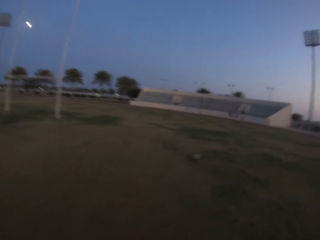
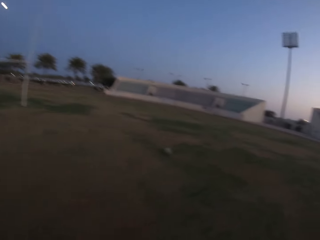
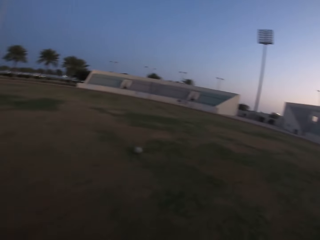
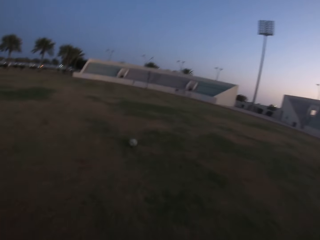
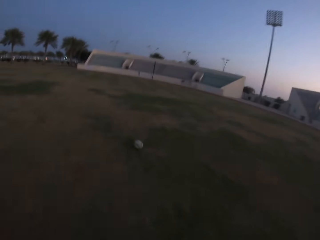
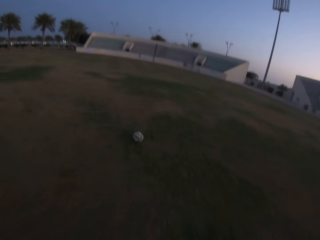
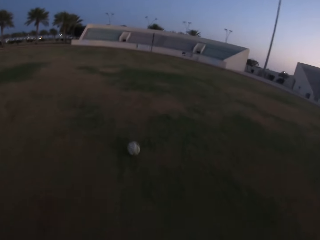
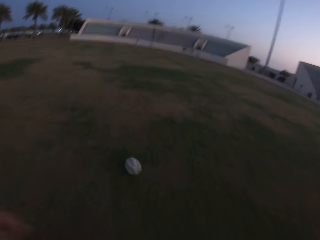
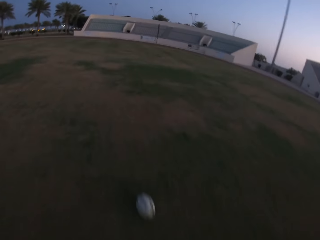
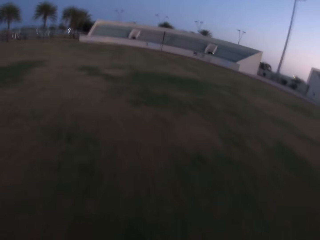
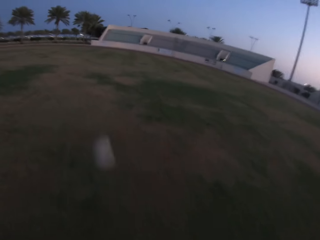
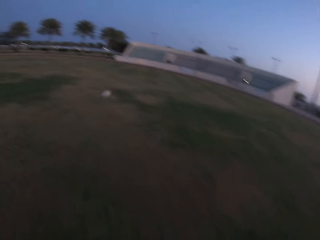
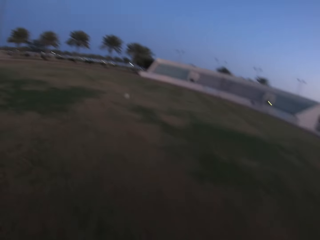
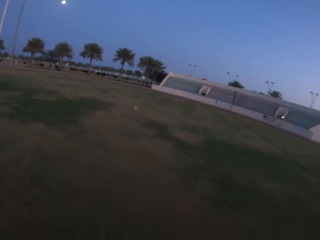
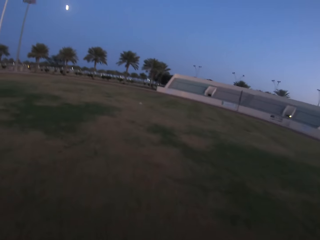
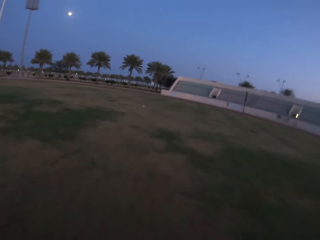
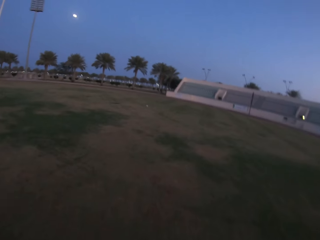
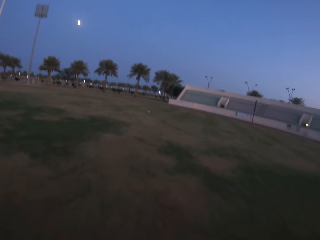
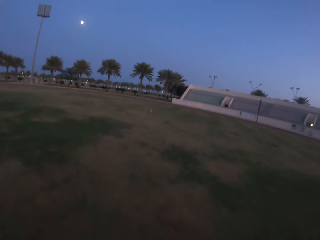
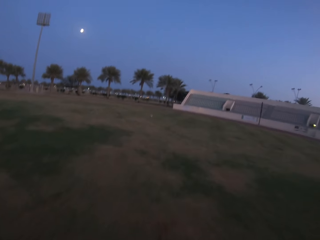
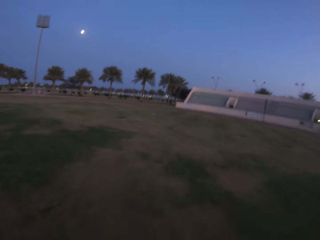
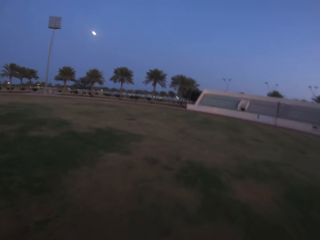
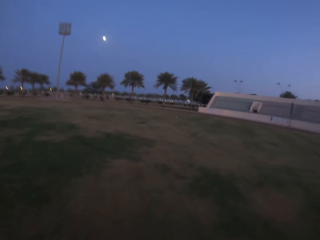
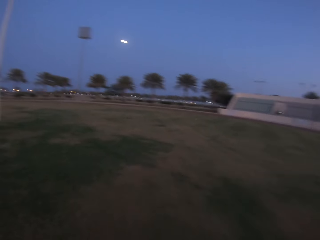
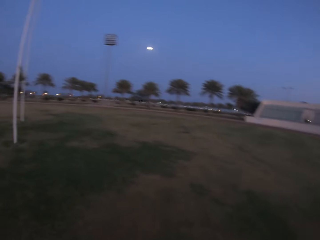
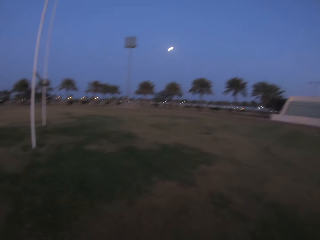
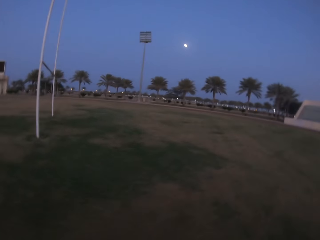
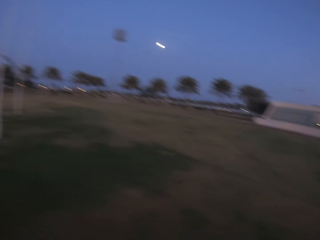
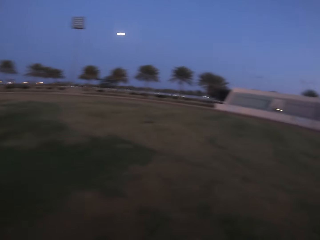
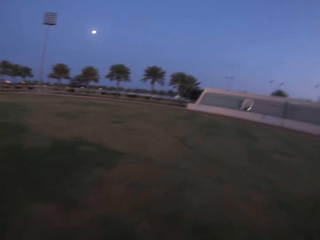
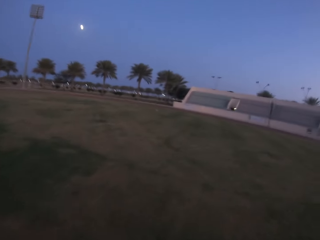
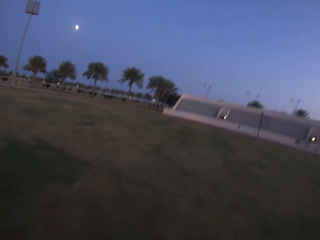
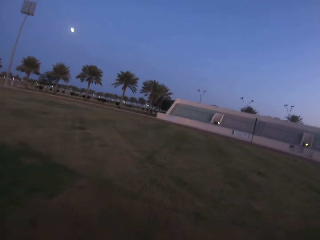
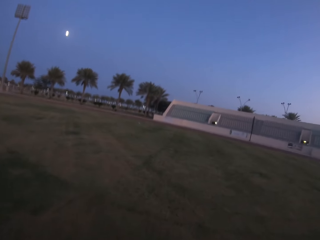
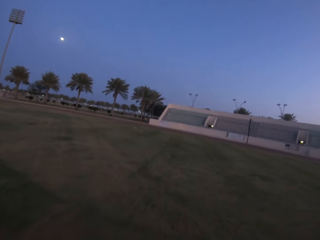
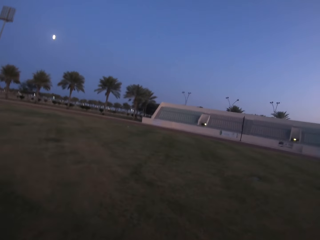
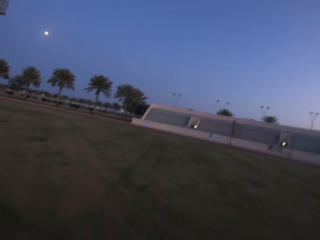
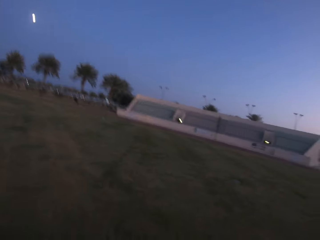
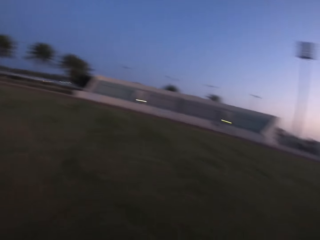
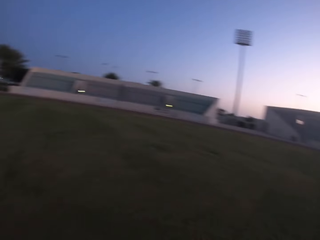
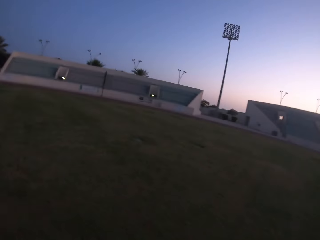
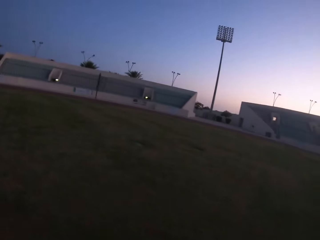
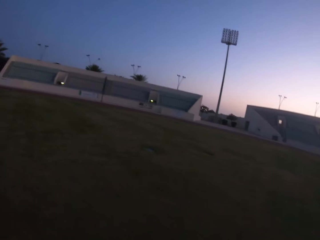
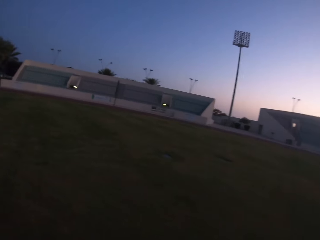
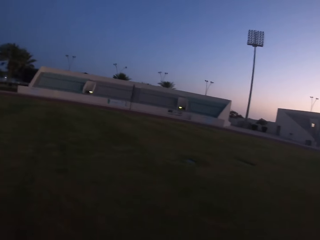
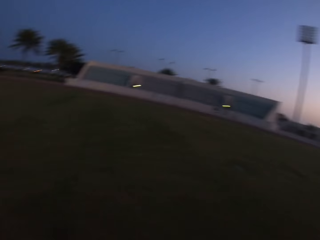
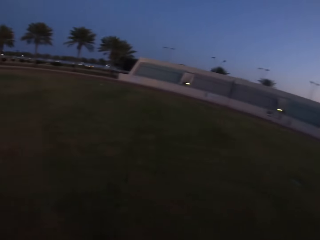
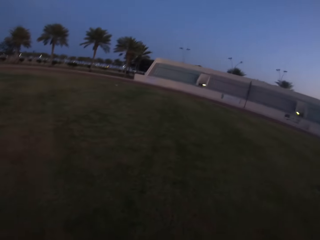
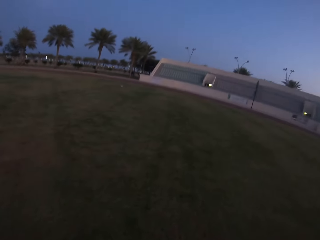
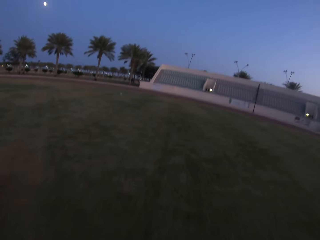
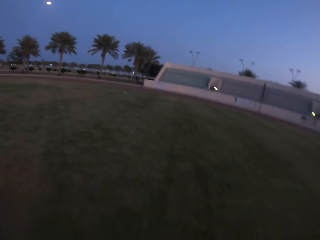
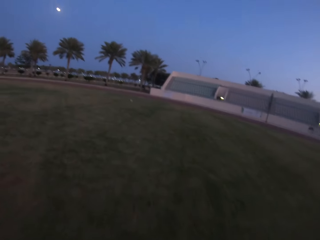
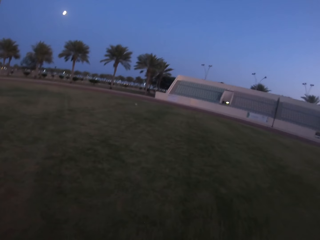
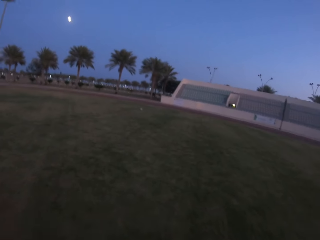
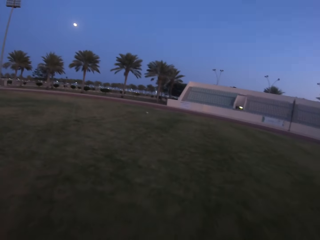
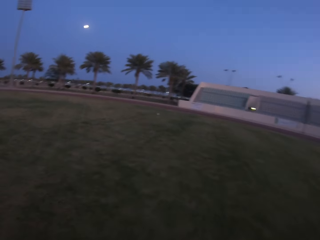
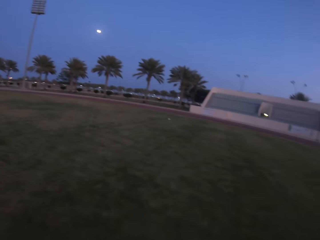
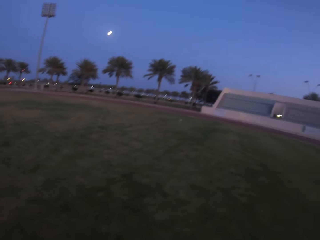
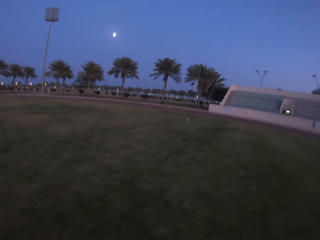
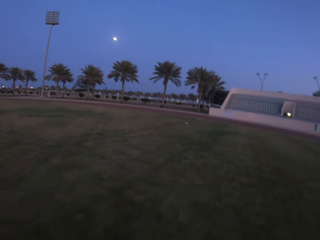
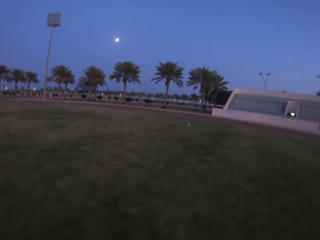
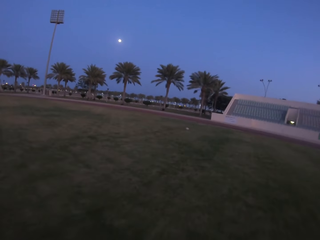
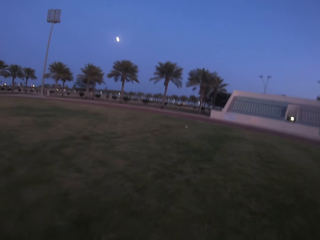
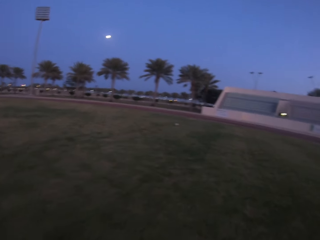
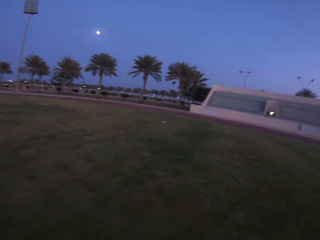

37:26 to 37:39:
The camera wearer kicks the ball in the field. They run towards the ball. They run in the field.

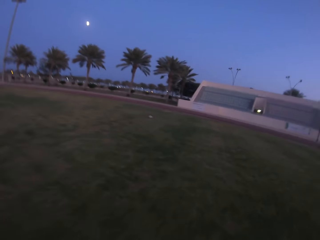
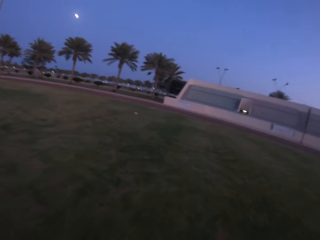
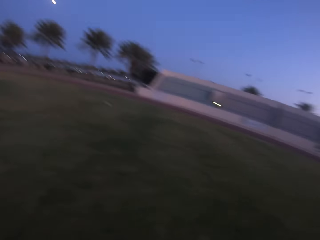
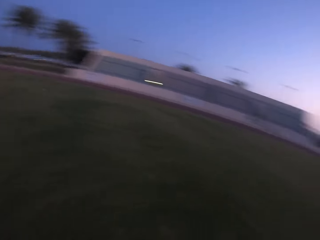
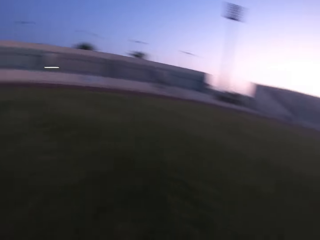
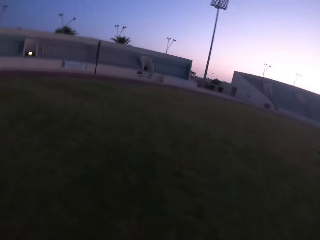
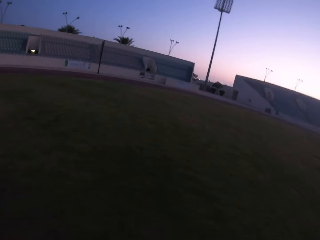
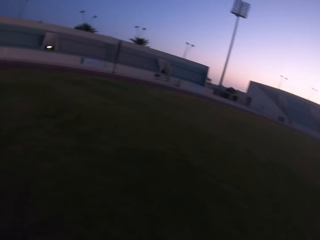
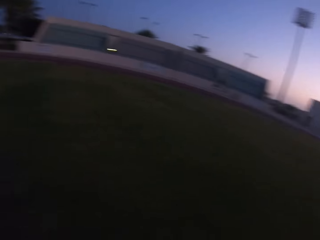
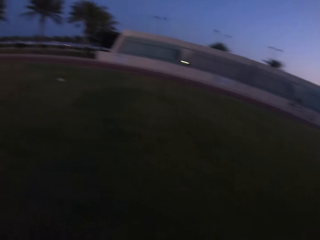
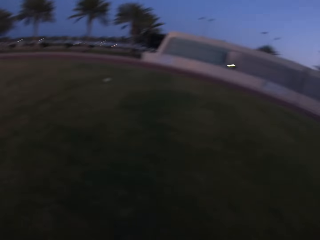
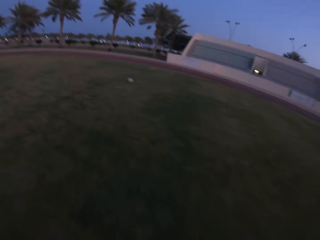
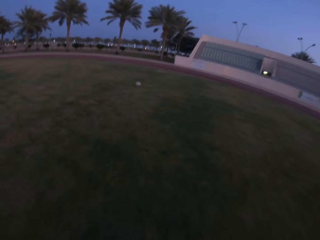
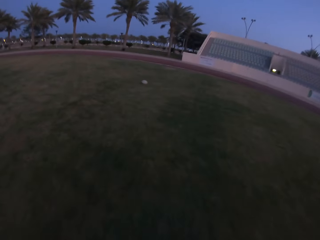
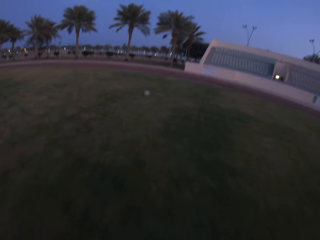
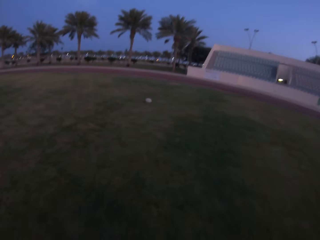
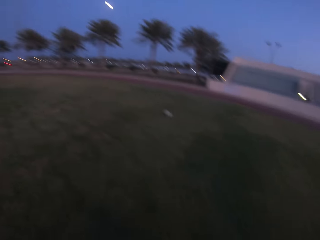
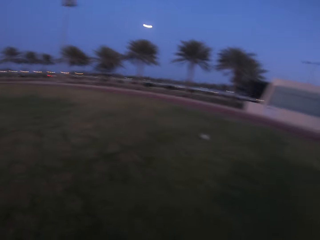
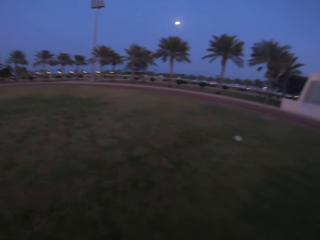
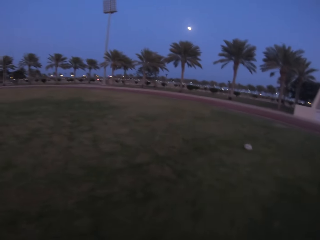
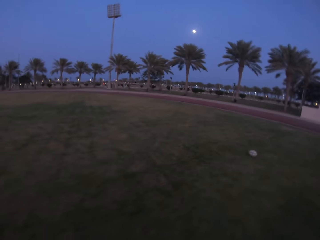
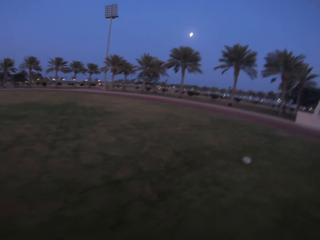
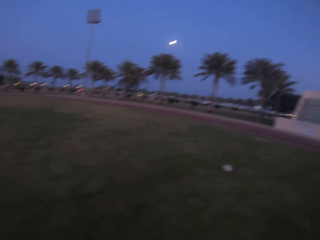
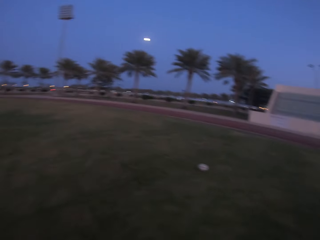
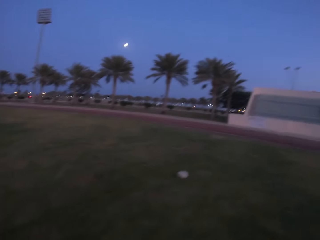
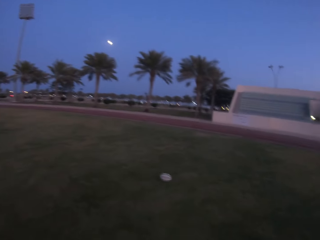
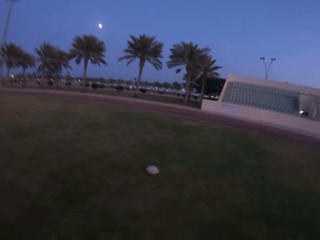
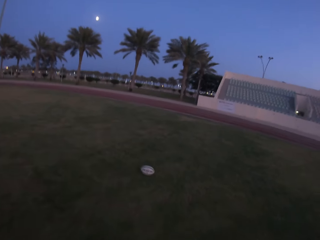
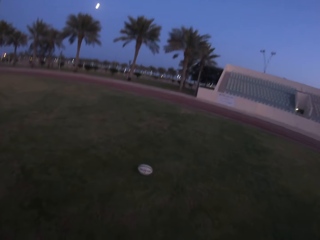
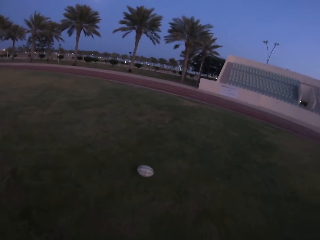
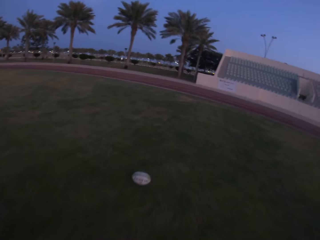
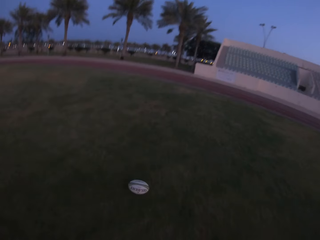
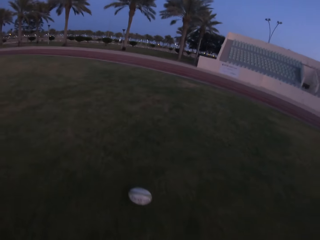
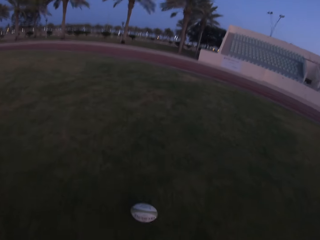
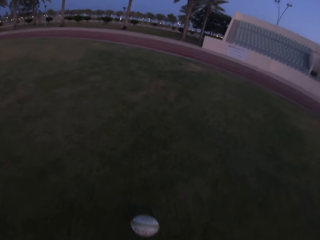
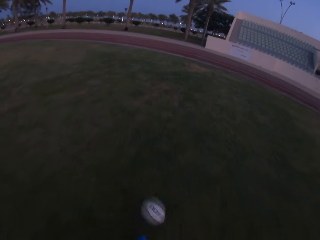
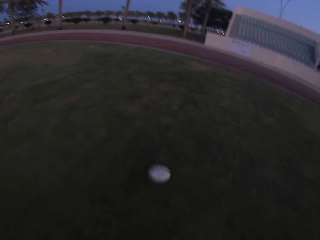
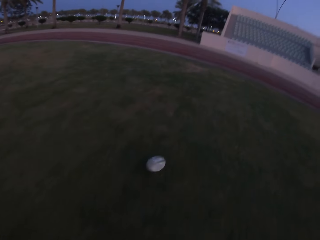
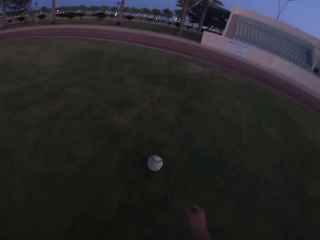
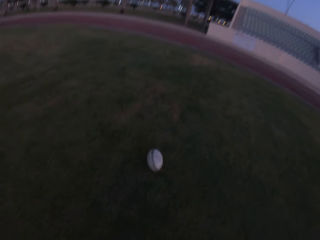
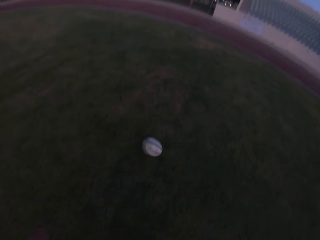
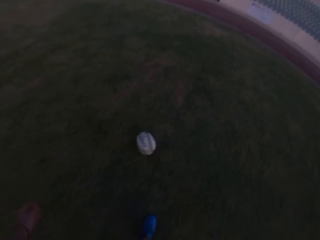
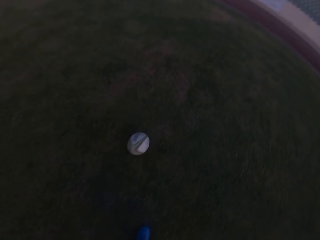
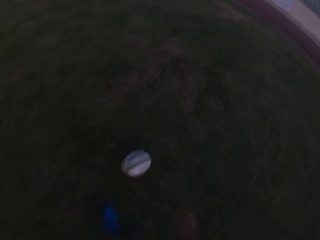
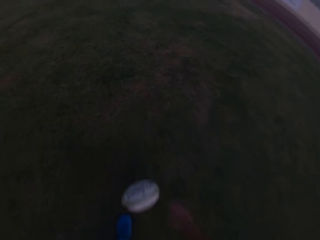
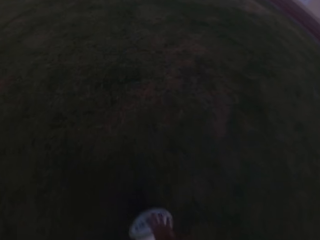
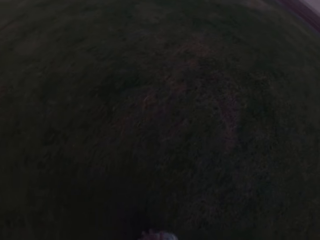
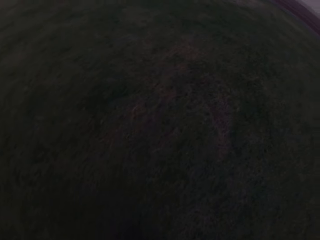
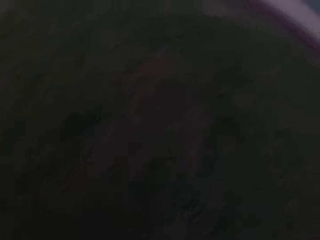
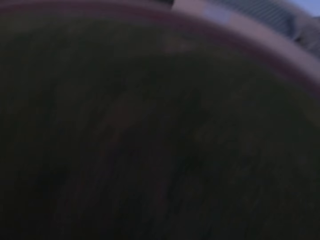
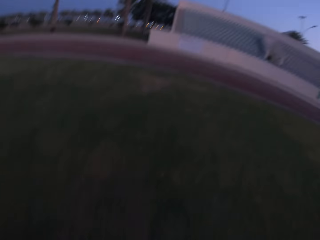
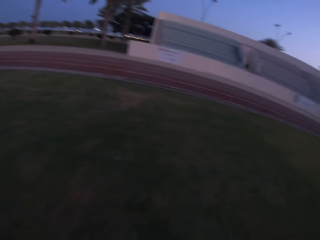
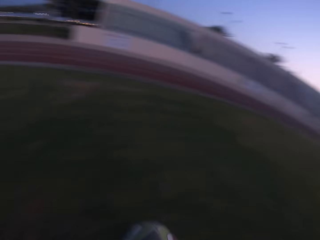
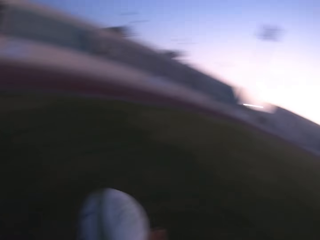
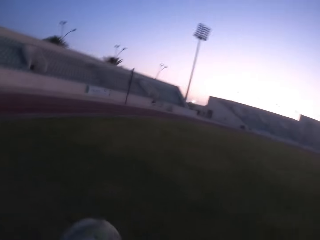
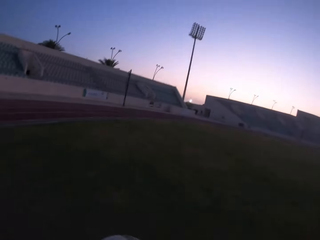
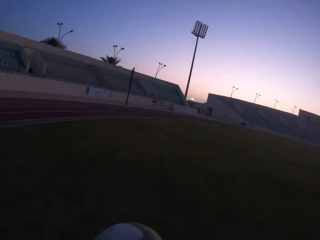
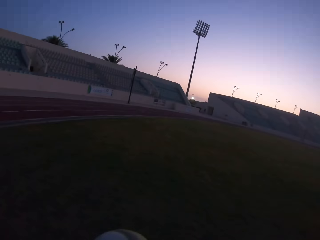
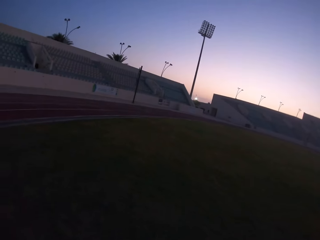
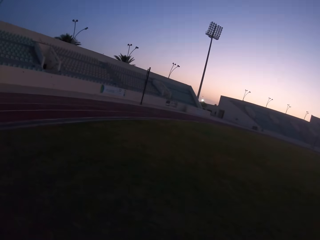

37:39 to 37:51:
The camera wearer kicks the ball in the field. They pick up the ball from the ground. They walk with the ball.
